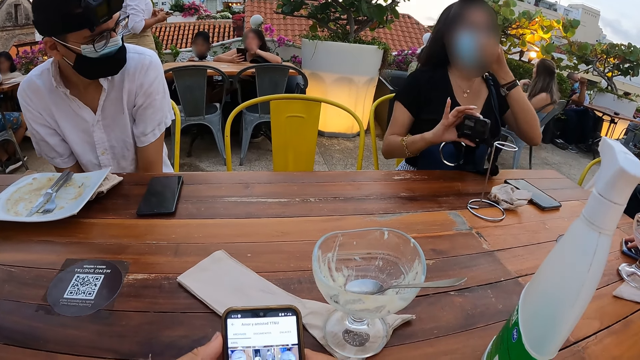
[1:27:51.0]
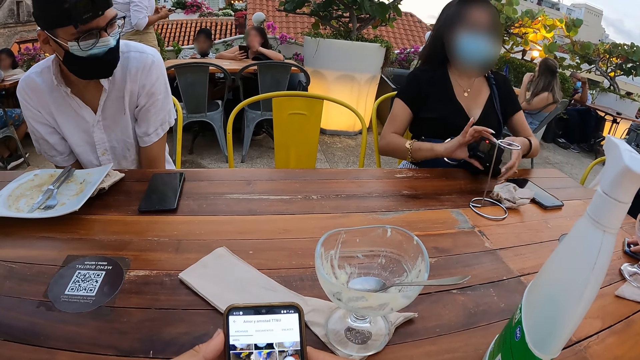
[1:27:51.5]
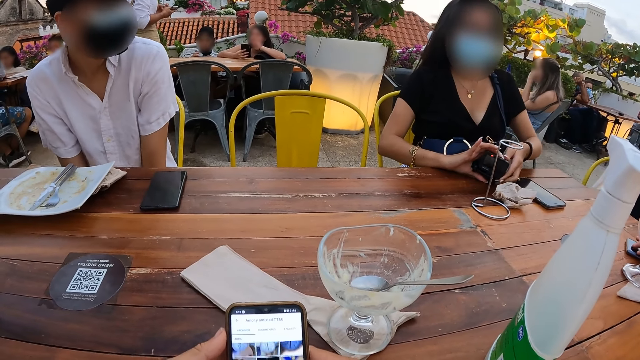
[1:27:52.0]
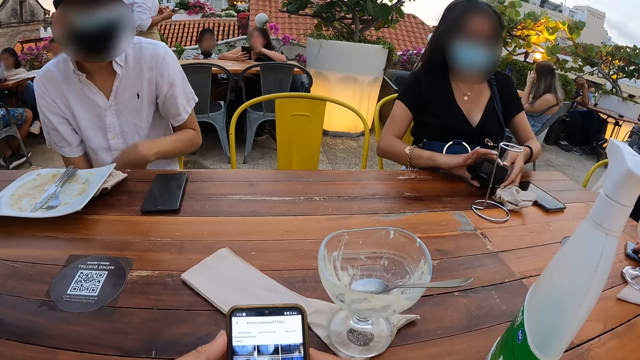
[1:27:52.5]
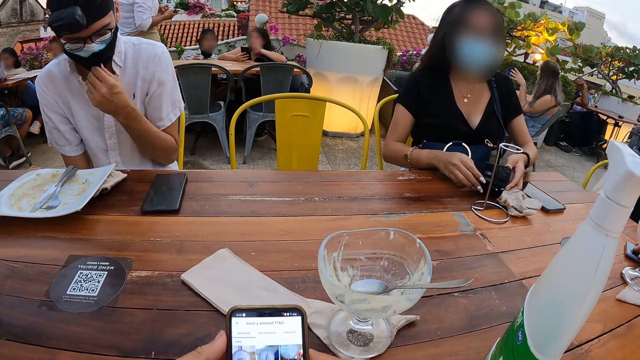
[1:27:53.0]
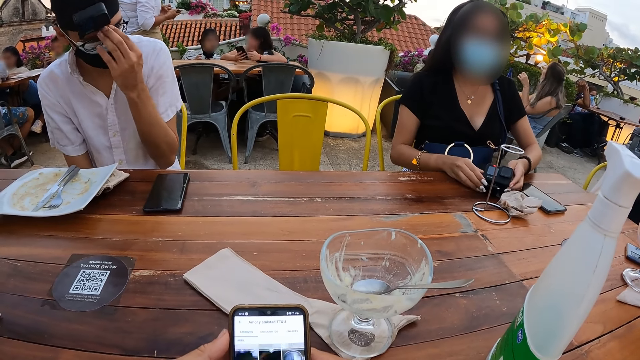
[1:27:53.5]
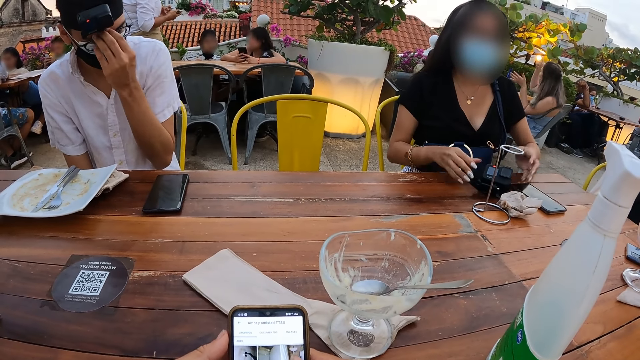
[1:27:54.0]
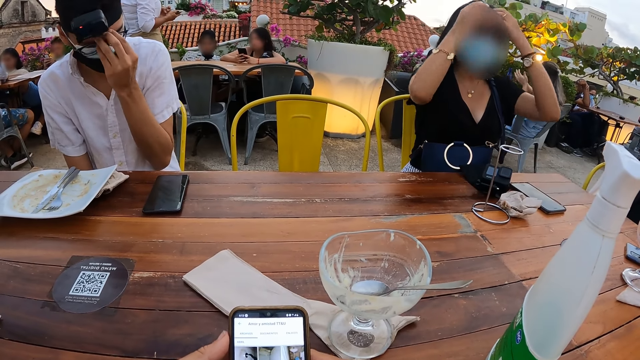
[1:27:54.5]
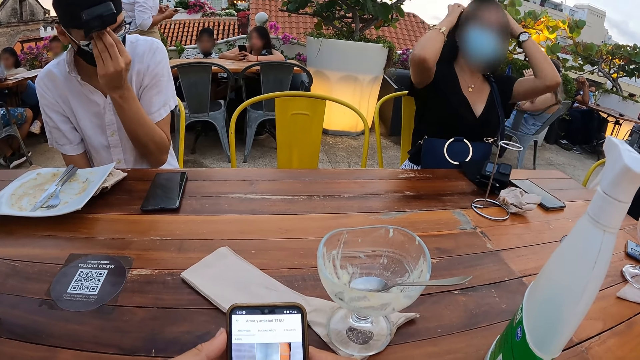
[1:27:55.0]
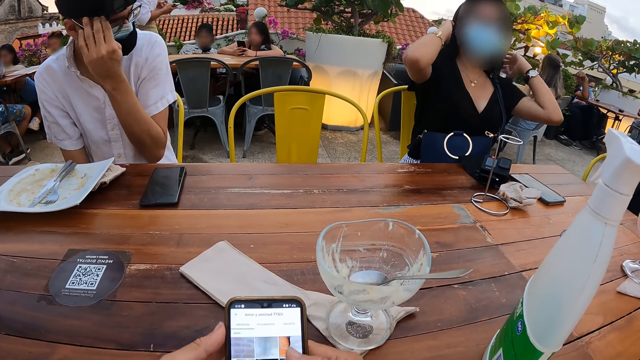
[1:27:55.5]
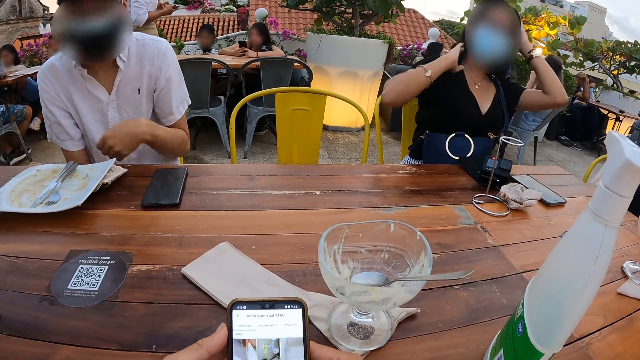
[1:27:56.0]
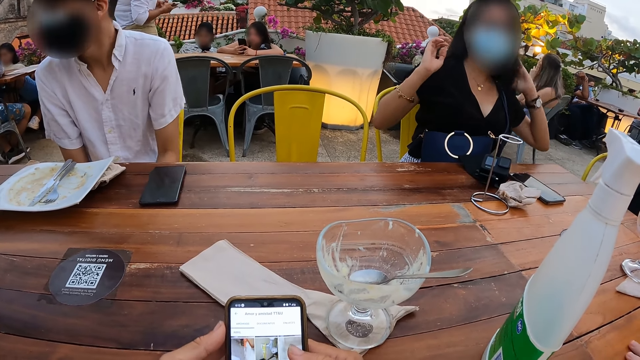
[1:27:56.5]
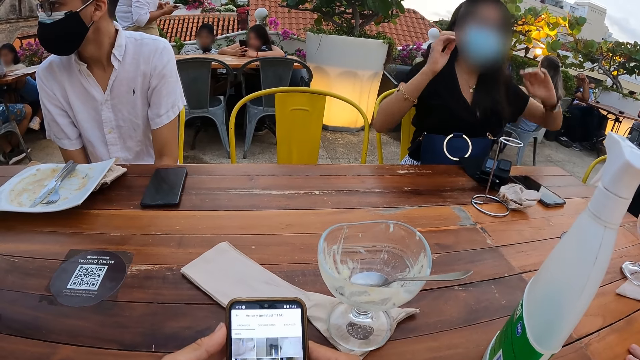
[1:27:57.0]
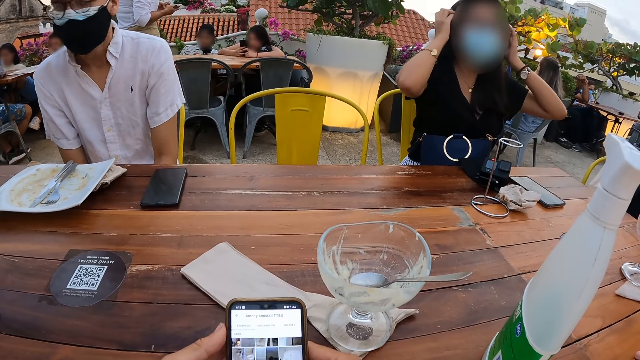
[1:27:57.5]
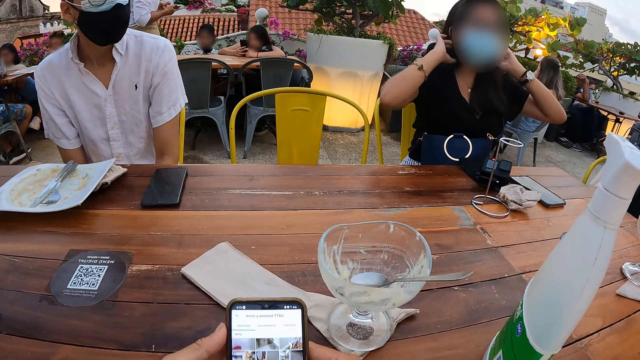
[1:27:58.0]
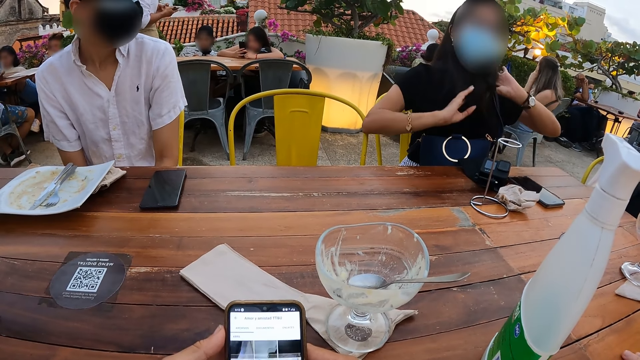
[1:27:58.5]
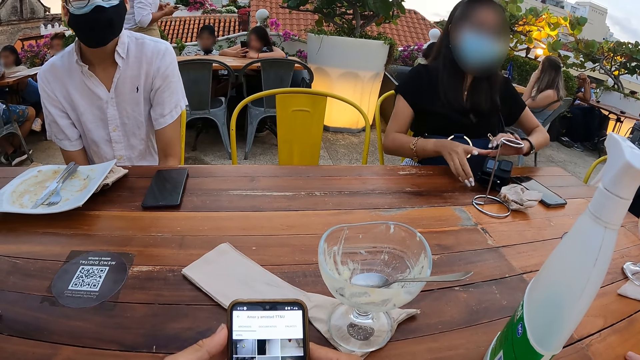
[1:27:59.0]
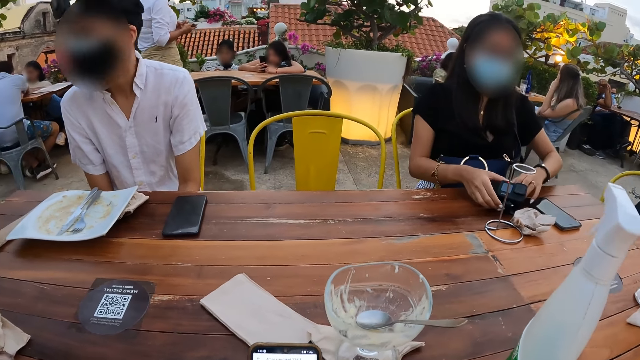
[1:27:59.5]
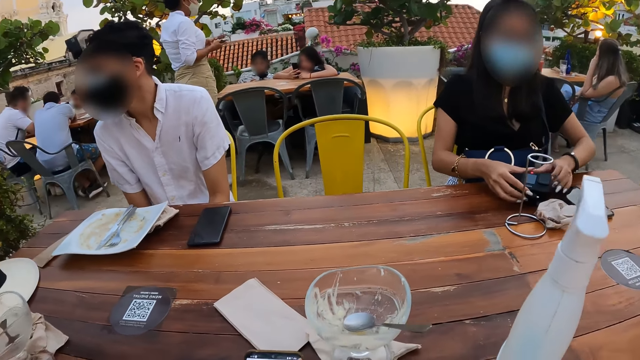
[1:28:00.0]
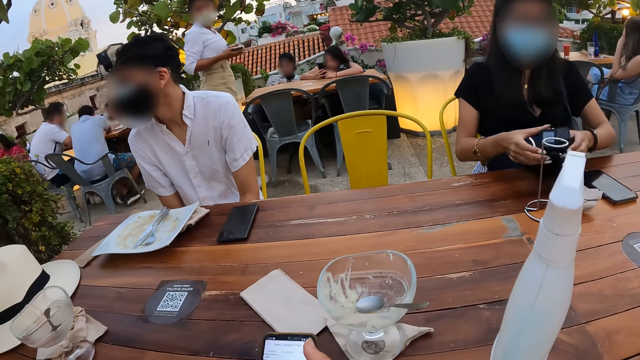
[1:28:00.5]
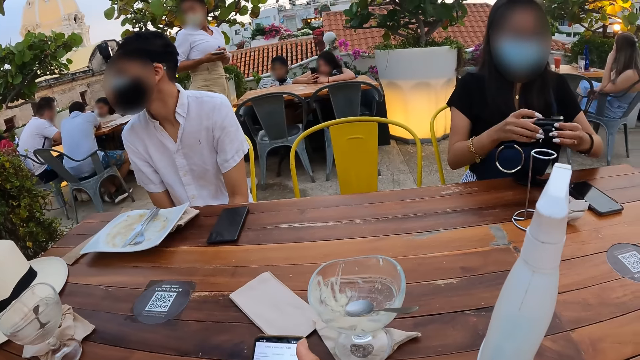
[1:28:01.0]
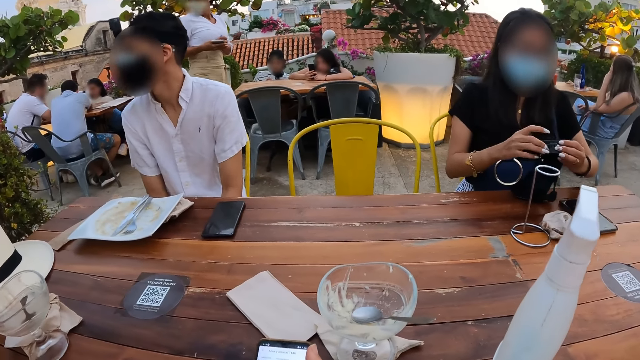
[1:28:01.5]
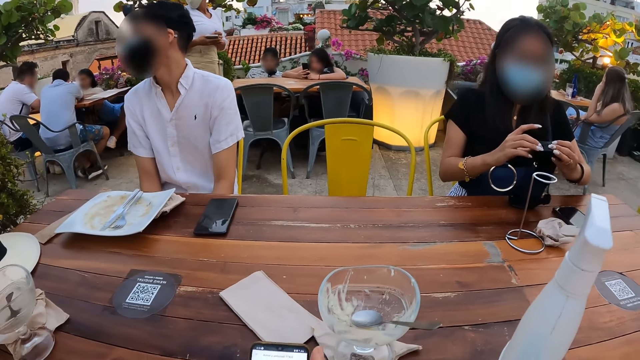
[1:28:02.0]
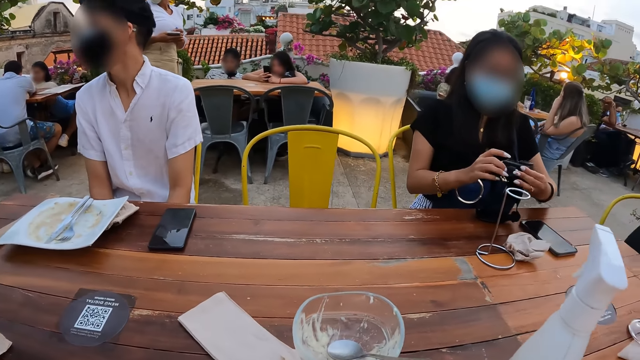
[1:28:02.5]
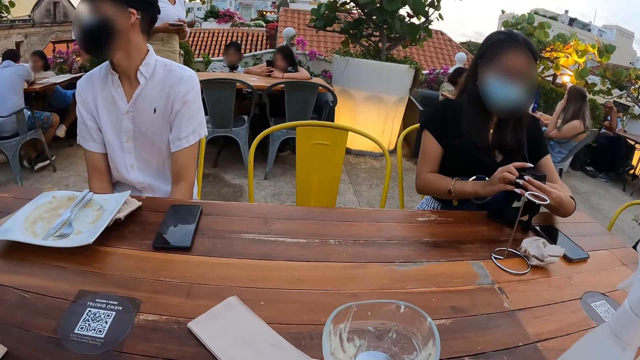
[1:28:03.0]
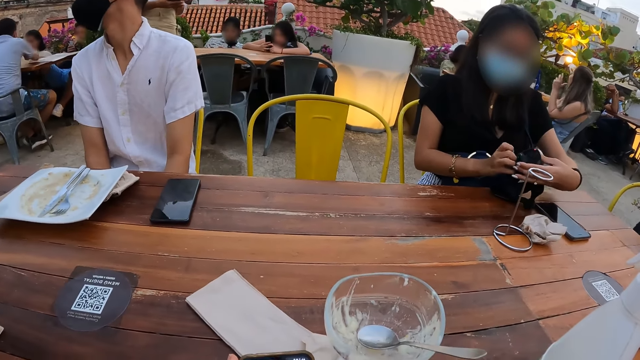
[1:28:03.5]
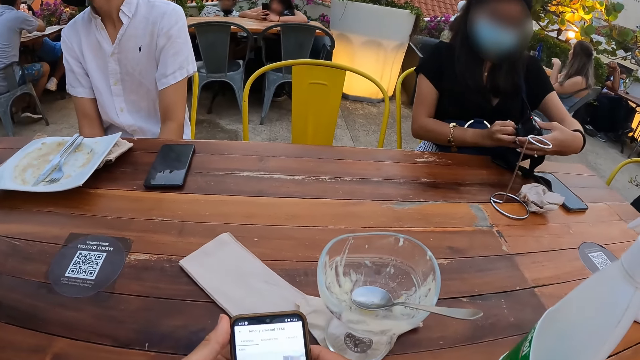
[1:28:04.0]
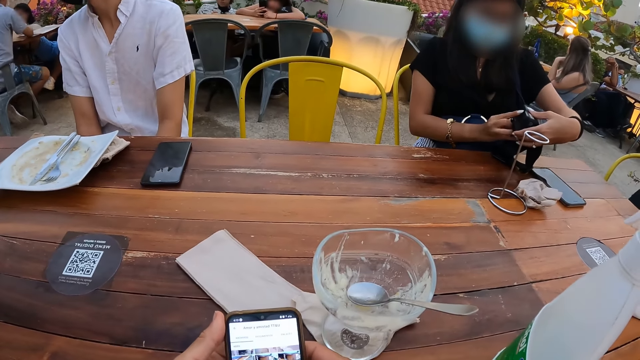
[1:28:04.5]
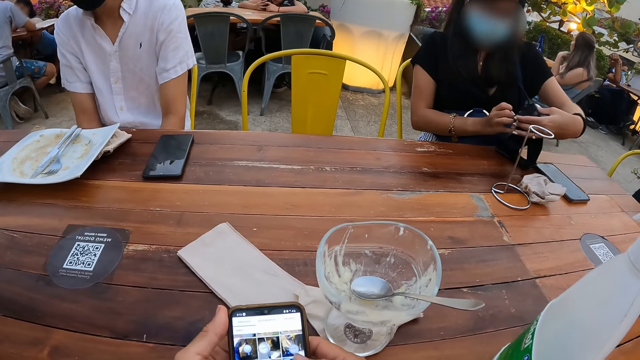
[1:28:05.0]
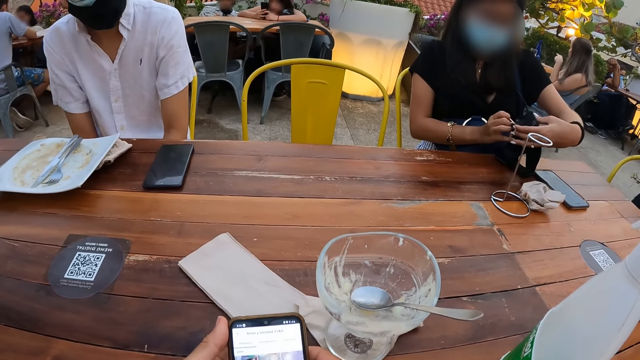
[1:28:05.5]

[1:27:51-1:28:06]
The camera wearer looks at a person. They look at another person. They look at the first person.

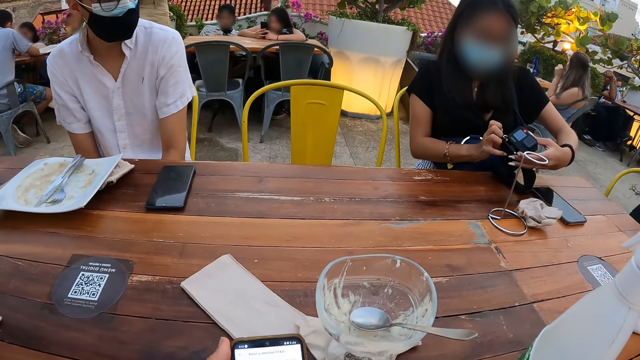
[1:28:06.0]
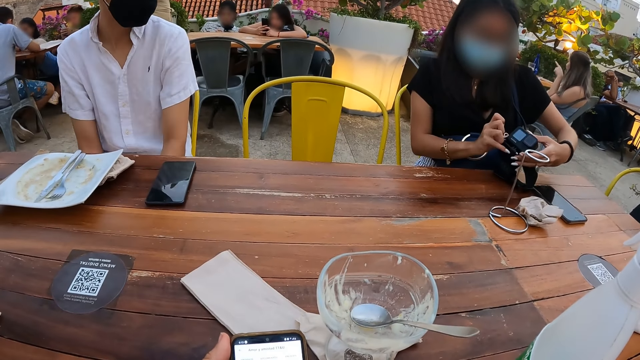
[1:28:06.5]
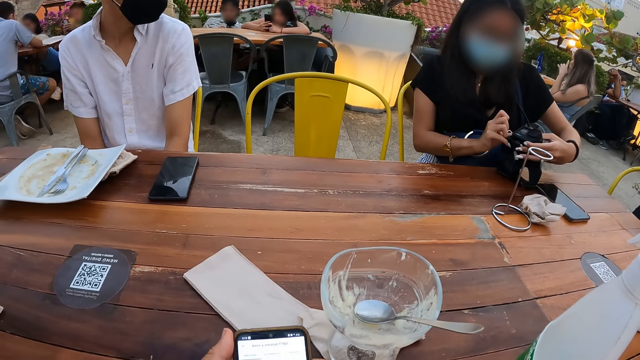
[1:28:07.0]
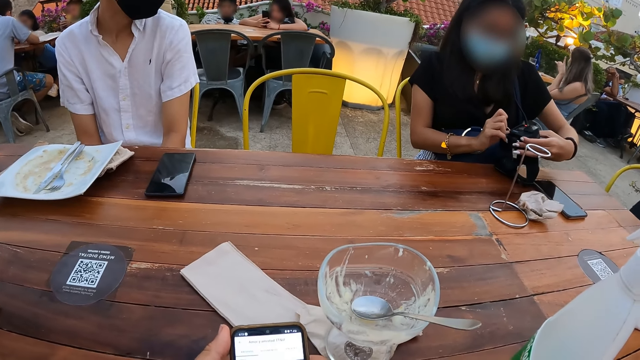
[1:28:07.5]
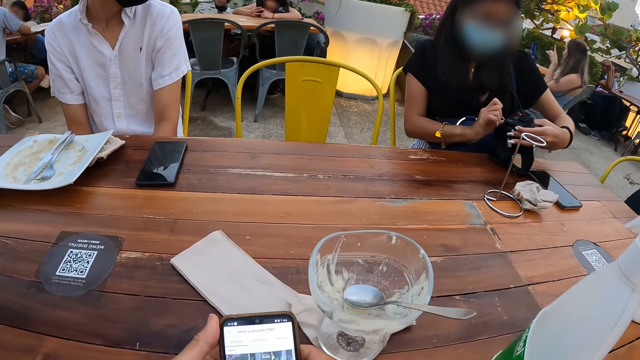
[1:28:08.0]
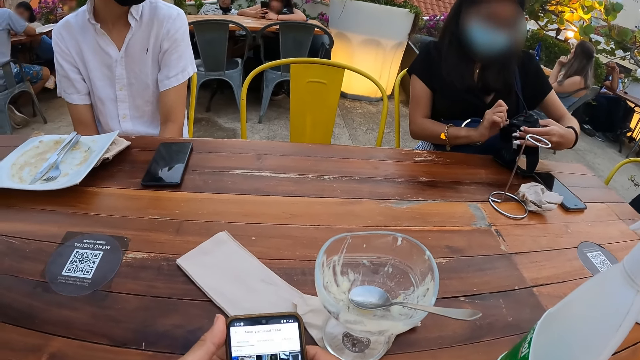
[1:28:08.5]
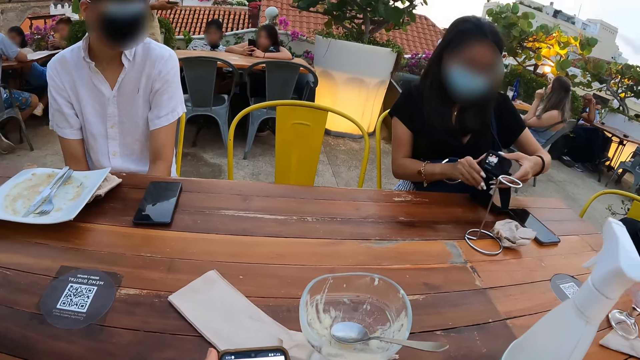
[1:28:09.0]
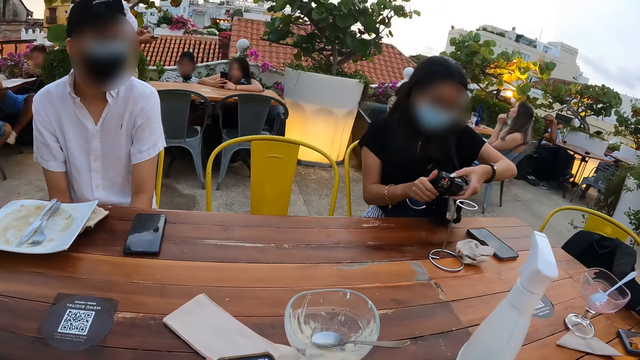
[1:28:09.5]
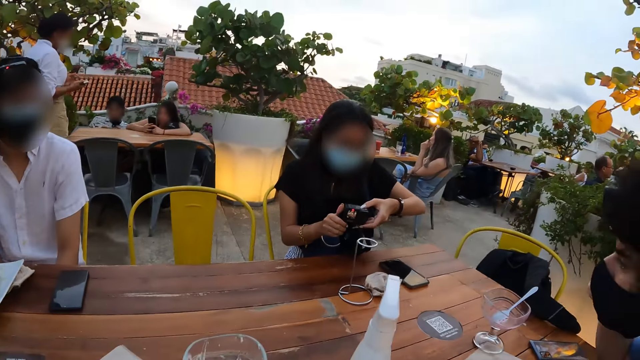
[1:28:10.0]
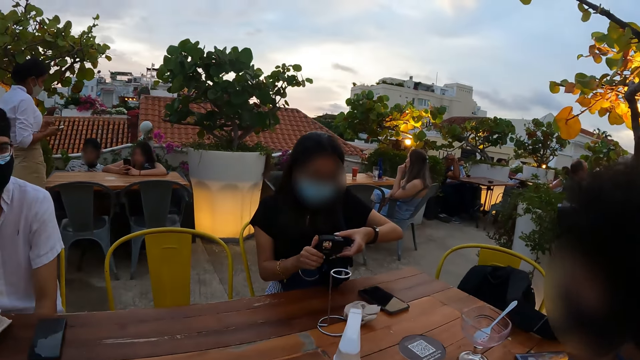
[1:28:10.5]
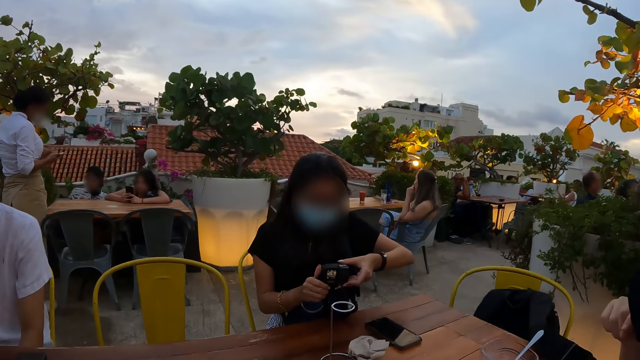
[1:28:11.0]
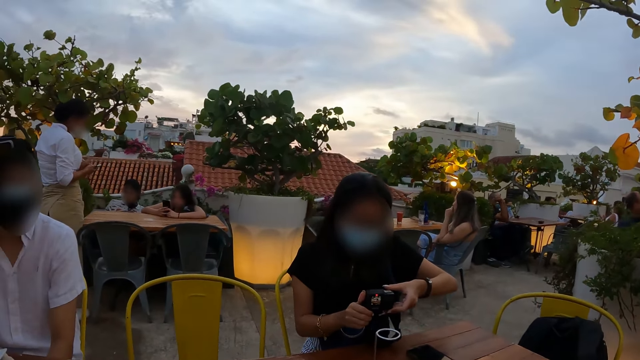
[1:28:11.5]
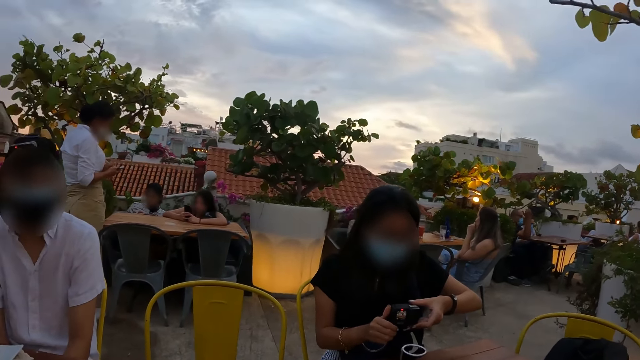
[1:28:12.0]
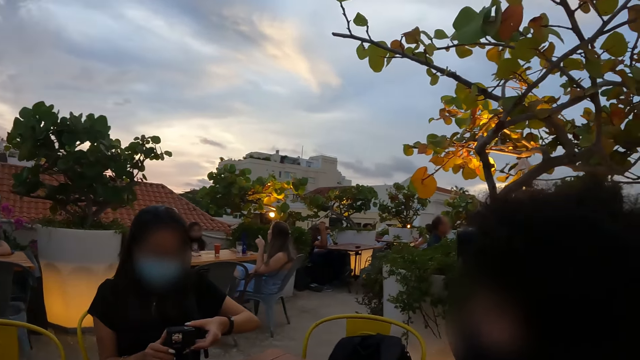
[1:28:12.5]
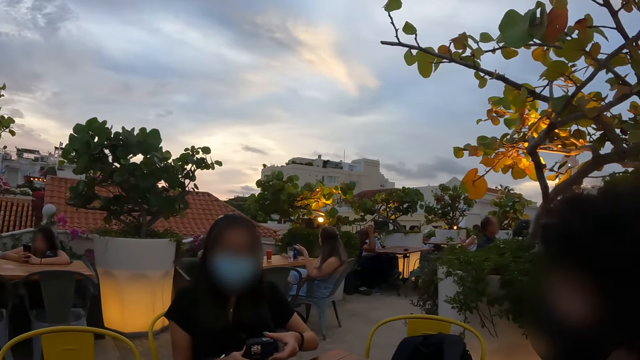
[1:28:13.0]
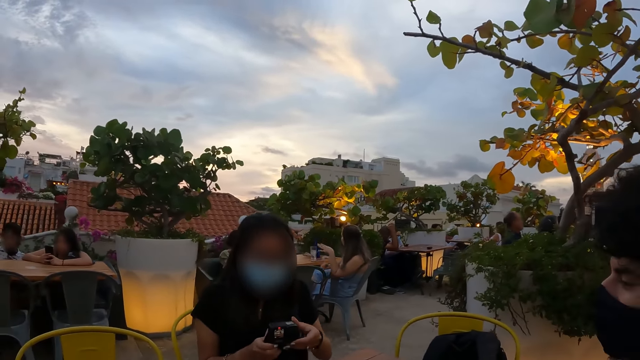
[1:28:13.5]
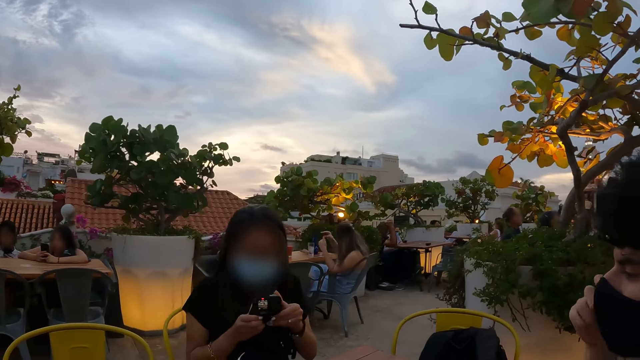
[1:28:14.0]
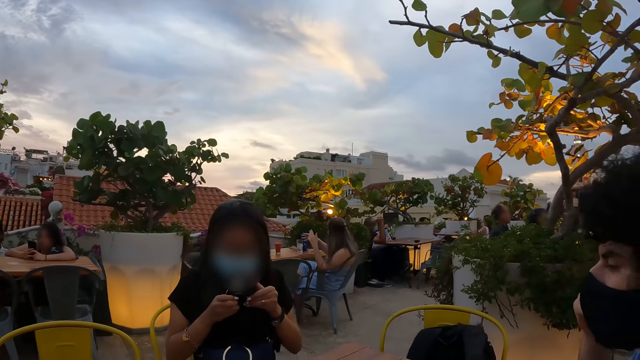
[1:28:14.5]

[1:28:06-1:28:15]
The camera wearer looks at the camera with a person. They look around. They look at another person. They look around the compound.
